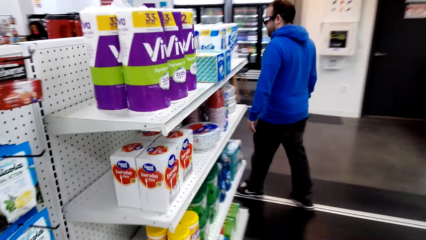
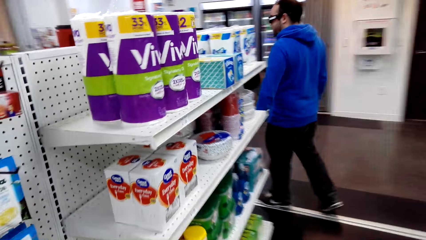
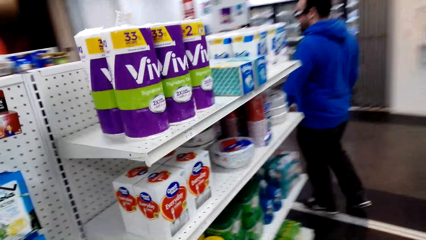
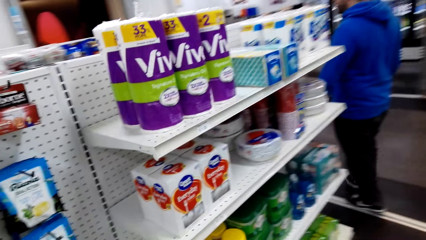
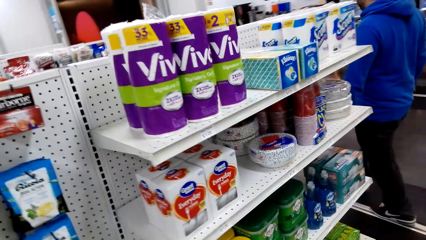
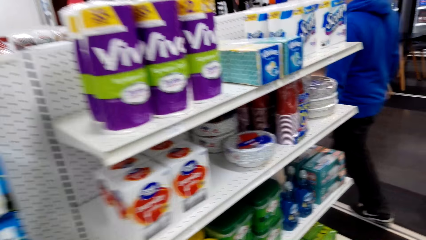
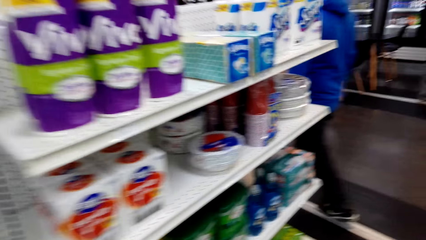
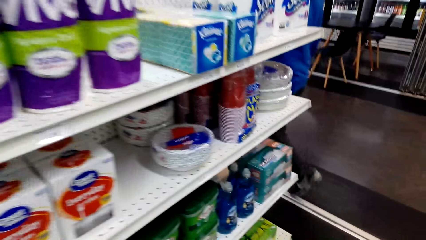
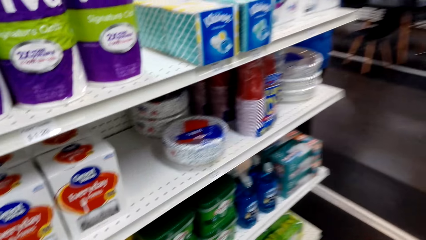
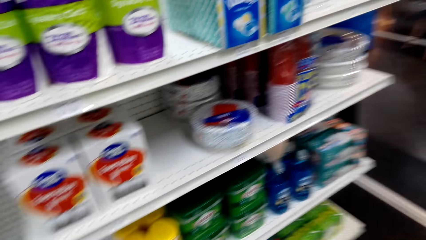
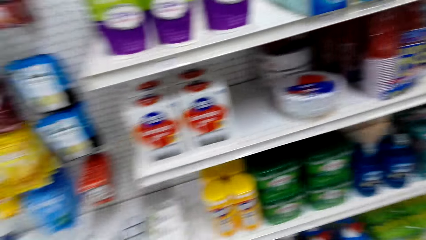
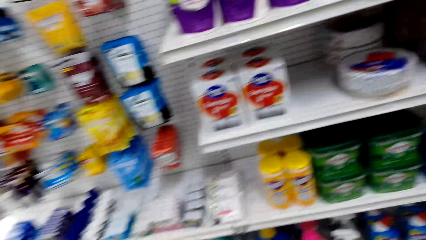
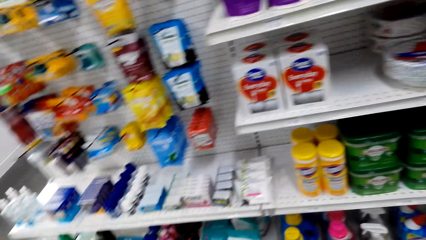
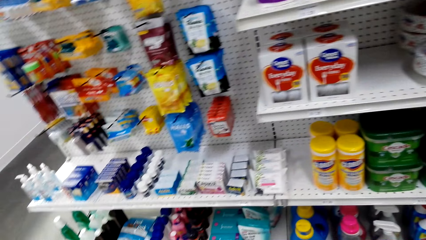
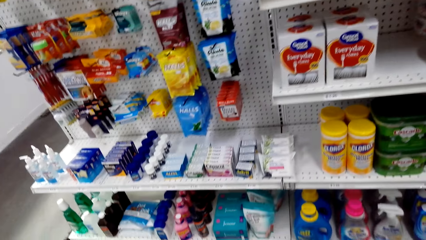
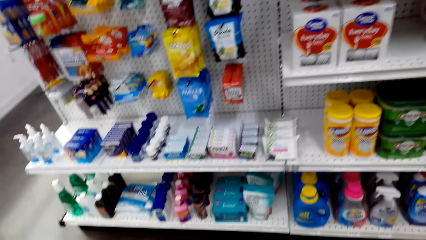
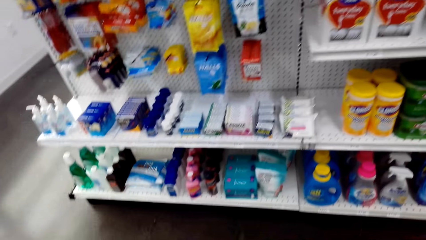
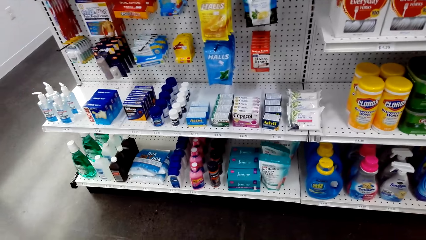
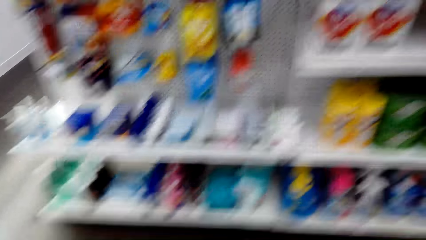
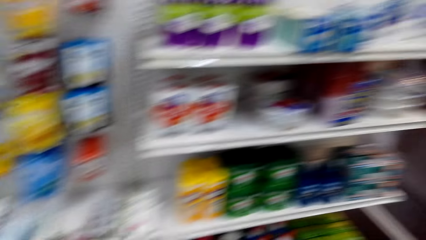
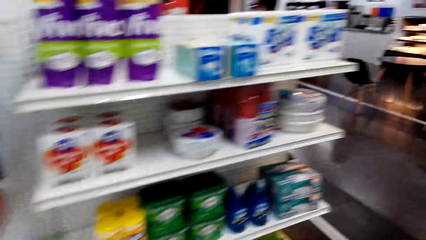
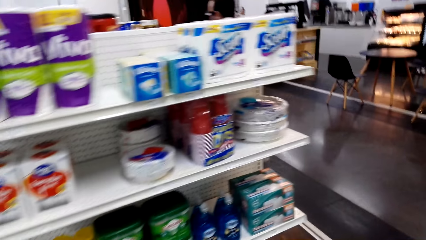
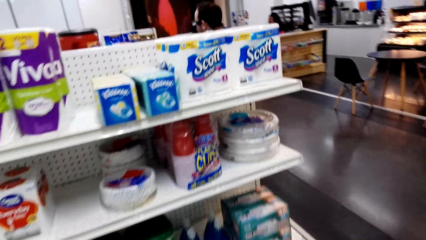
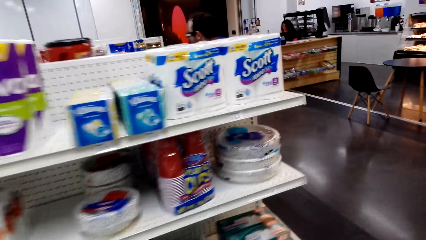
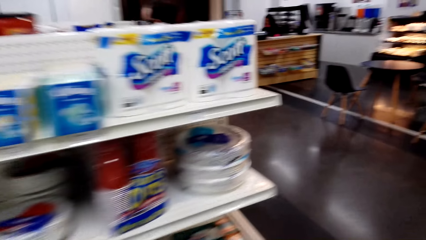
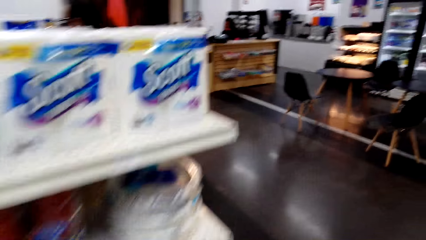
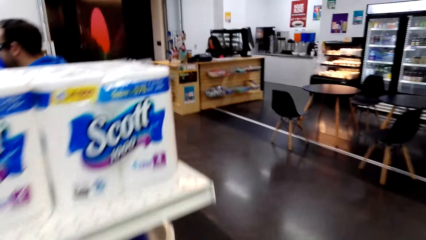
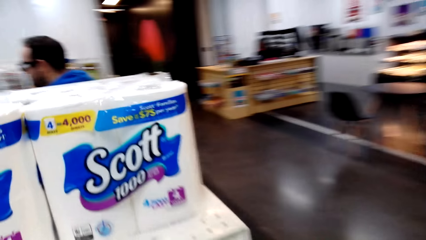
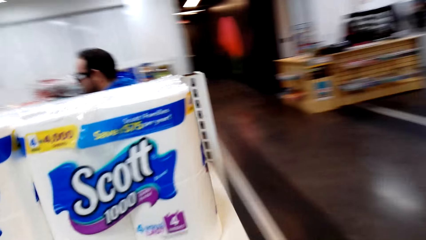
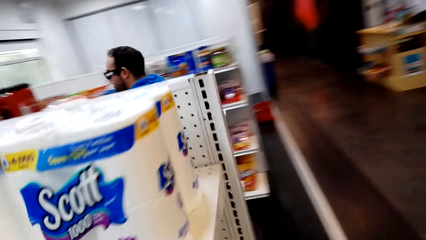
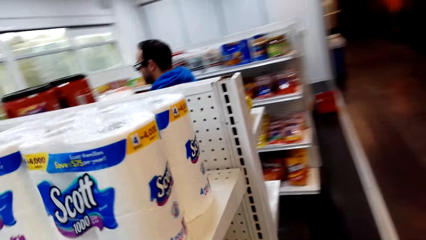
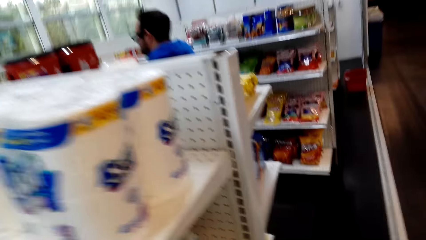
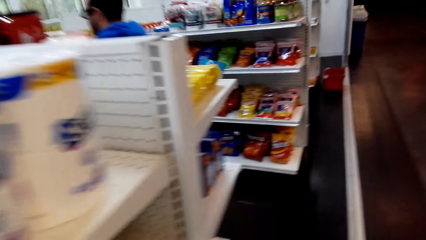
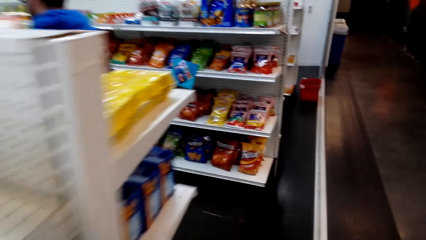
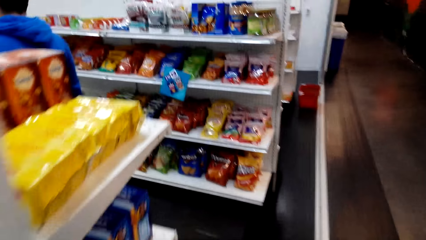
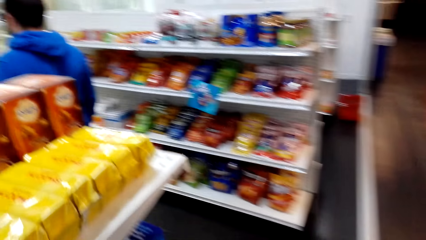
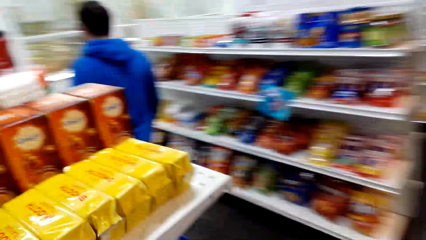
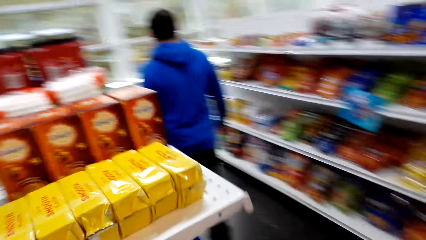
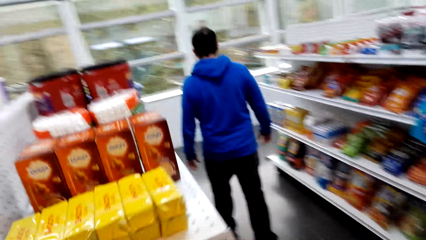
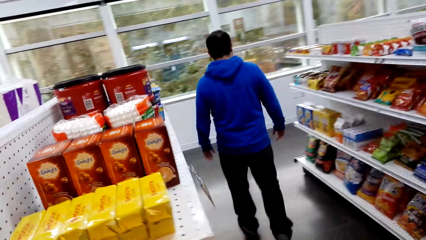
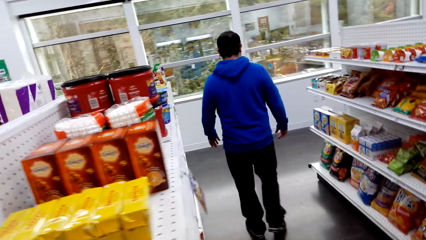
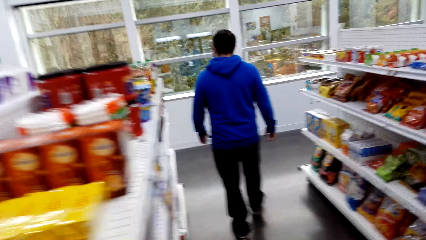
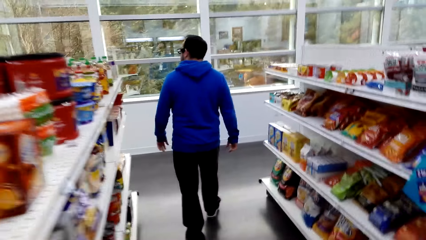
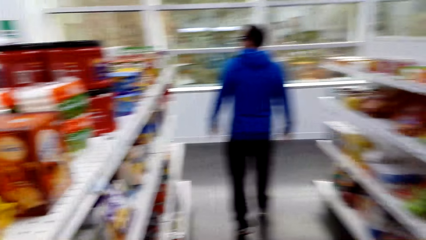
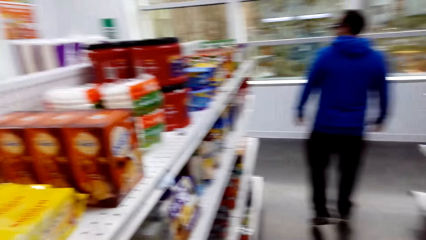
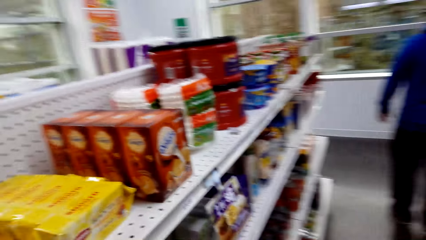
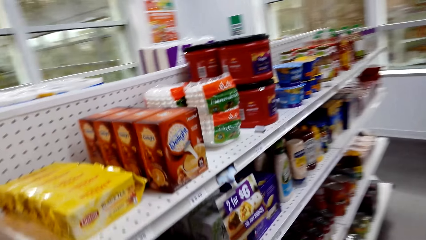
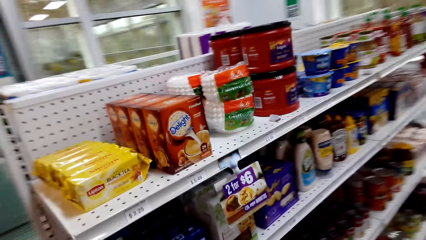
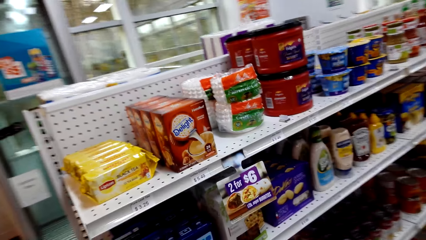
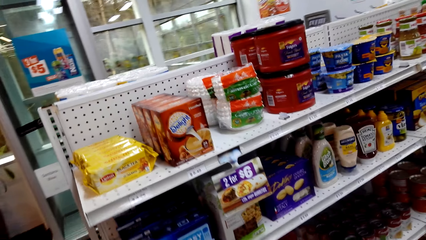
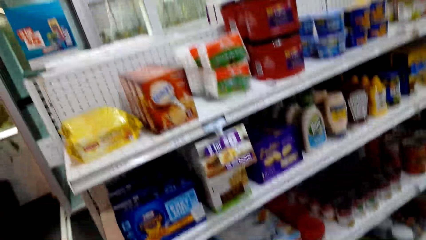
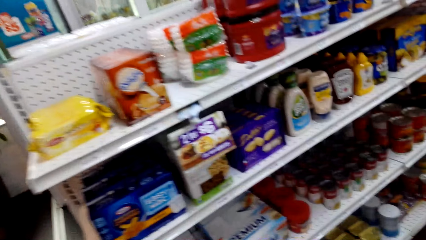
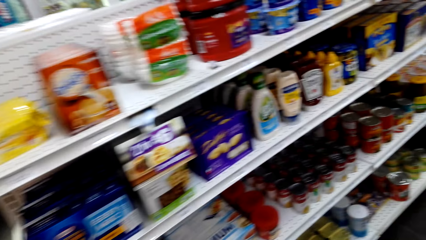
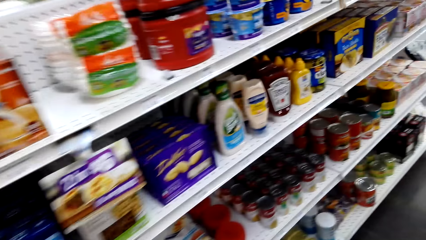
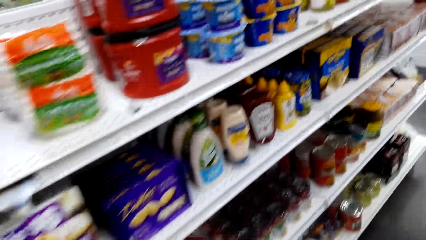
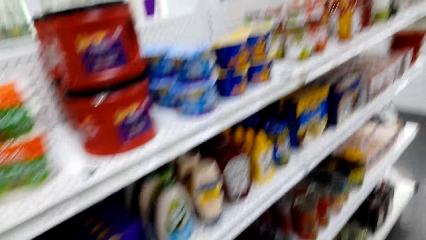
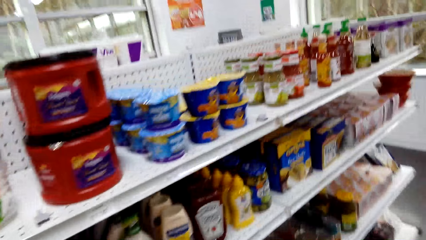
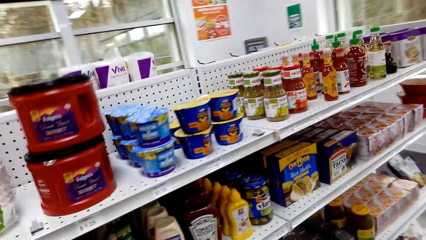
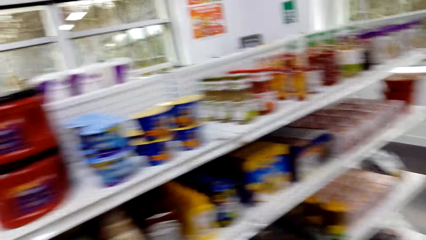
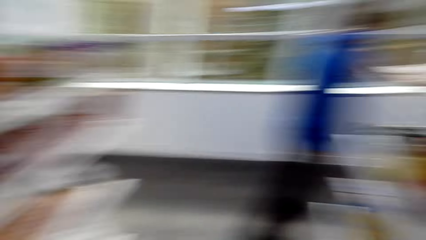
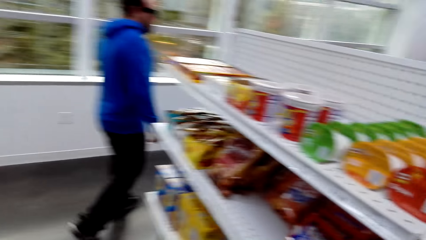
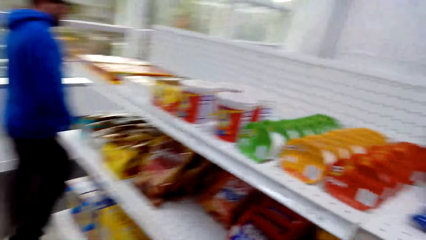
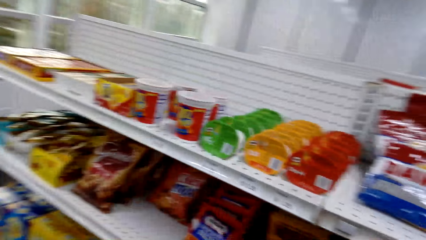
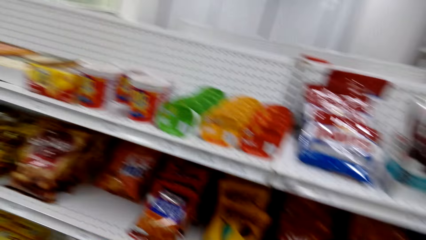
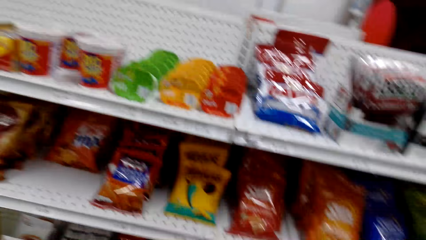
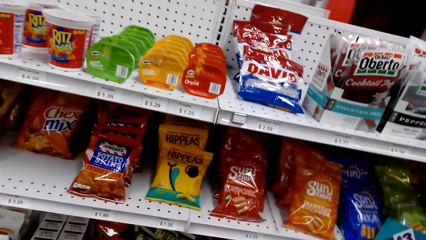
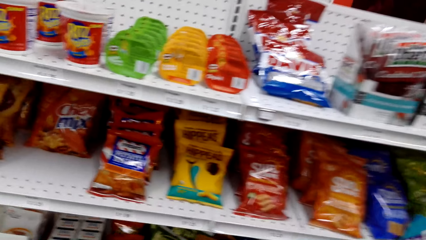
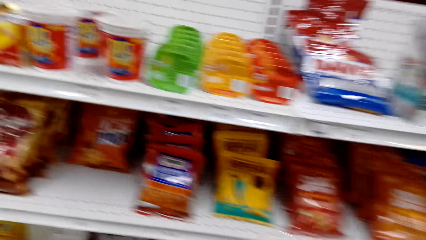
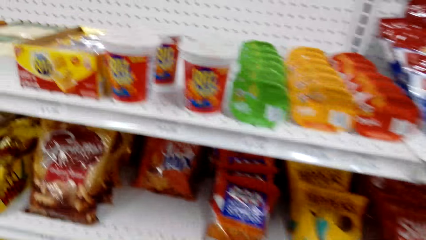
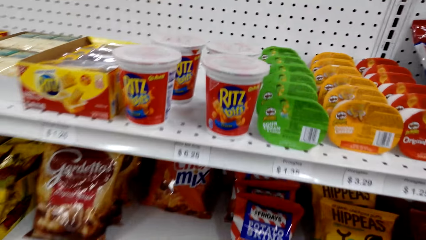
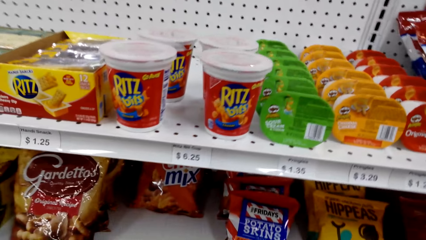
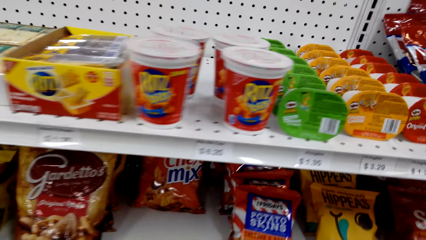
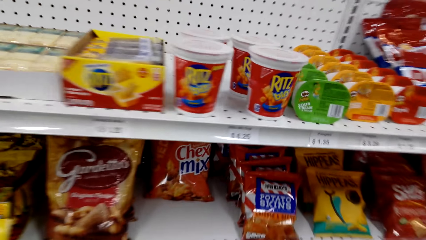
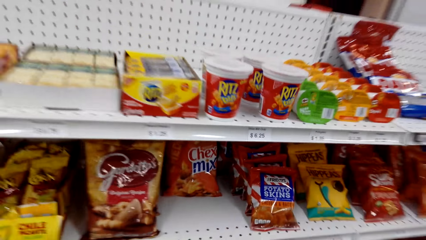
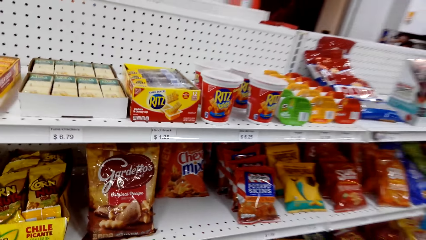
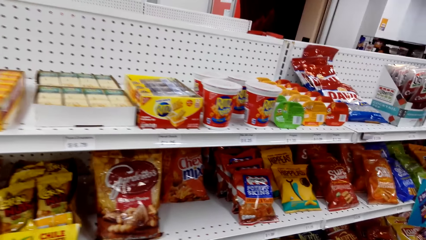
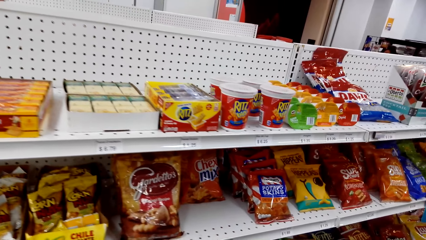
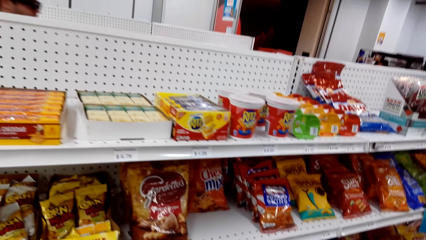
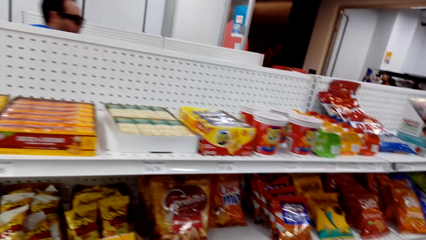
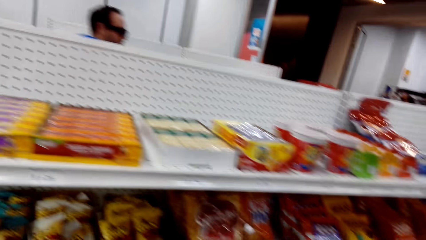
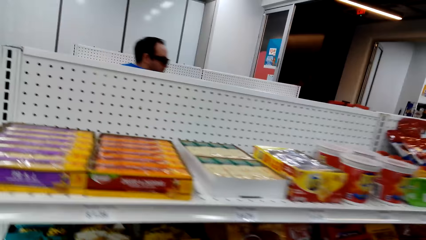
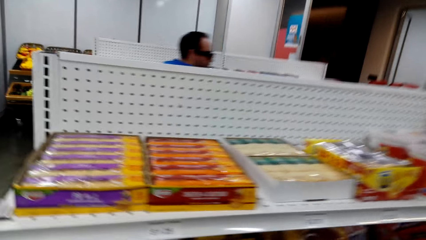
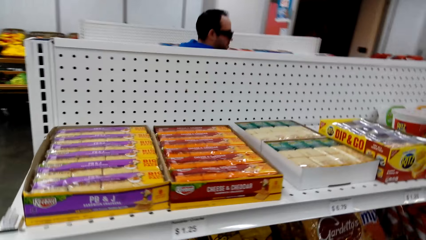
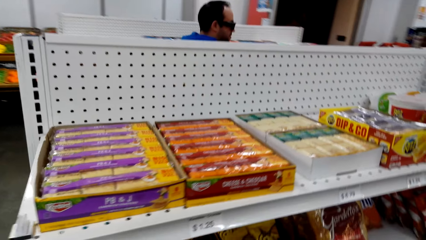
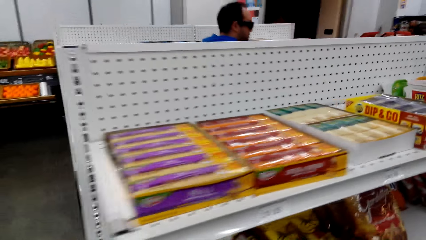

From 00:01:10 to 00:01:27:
The camera wearer walks in the supermarket. They look around. They walk in the supermarket. They turn around. They walk in the supermarket. They look around.
